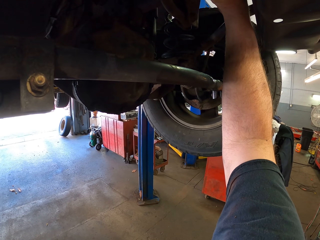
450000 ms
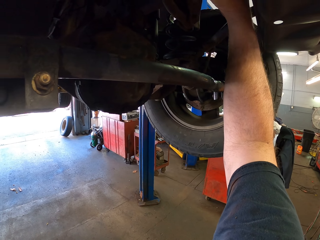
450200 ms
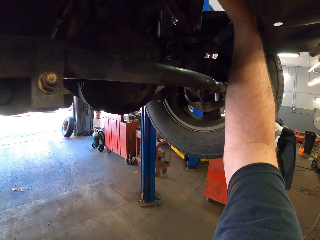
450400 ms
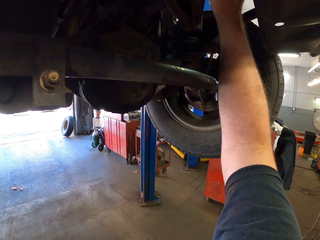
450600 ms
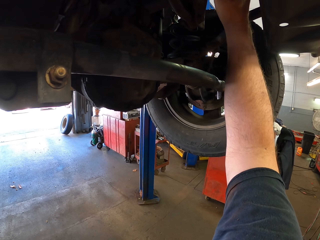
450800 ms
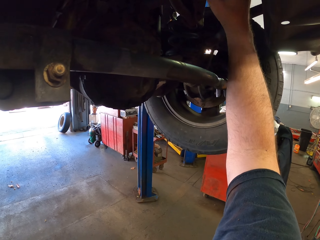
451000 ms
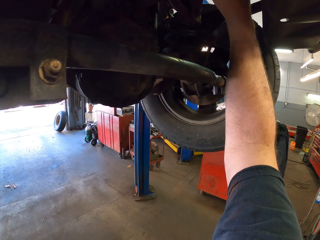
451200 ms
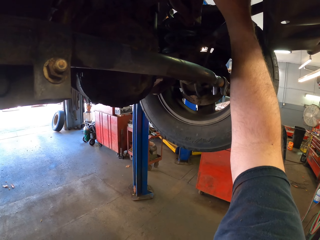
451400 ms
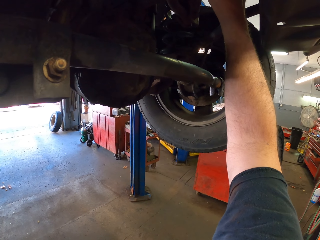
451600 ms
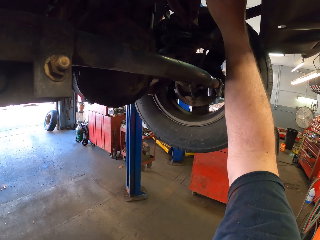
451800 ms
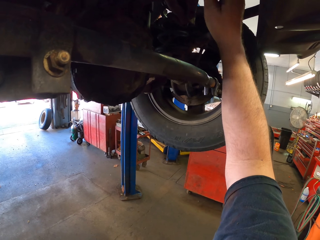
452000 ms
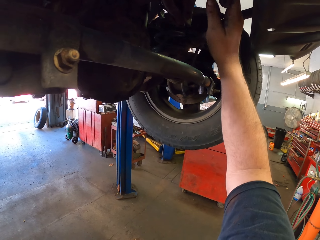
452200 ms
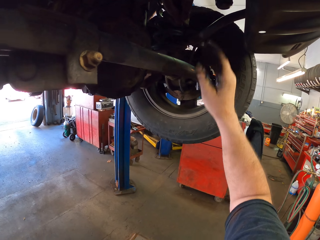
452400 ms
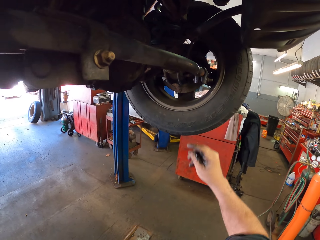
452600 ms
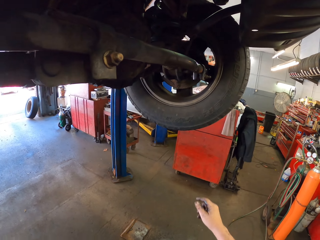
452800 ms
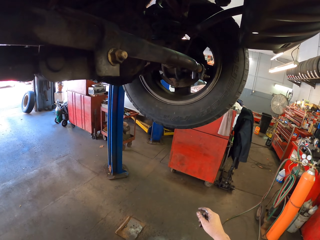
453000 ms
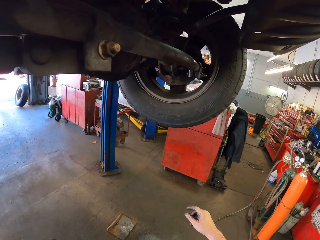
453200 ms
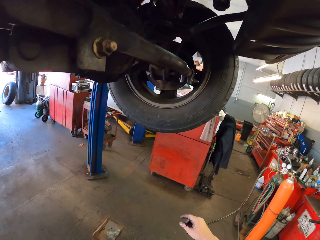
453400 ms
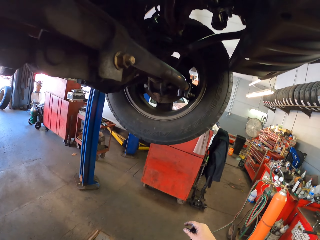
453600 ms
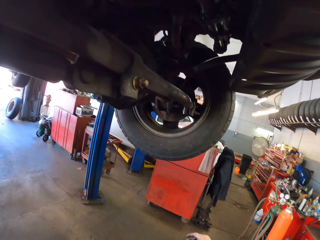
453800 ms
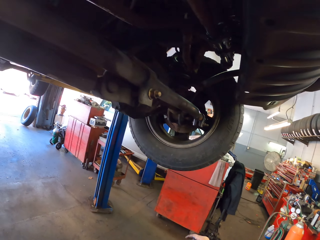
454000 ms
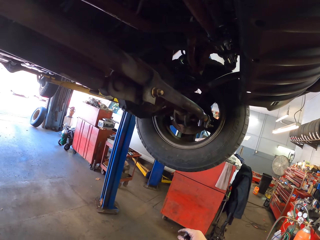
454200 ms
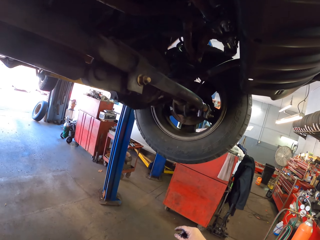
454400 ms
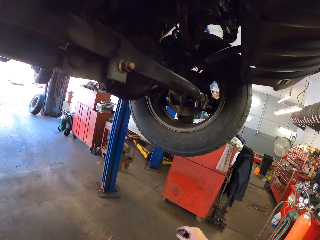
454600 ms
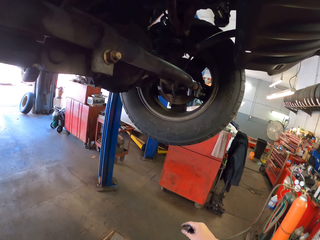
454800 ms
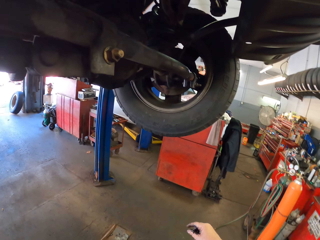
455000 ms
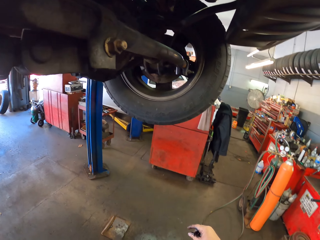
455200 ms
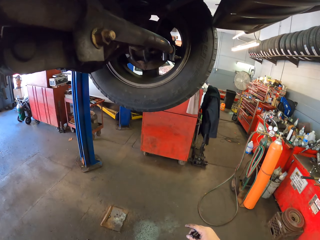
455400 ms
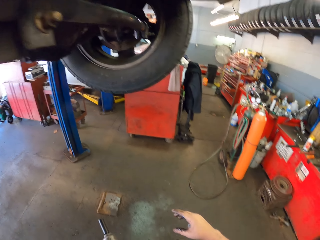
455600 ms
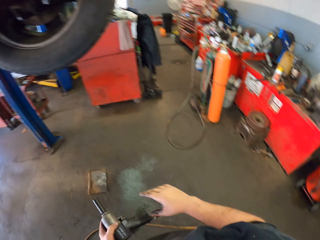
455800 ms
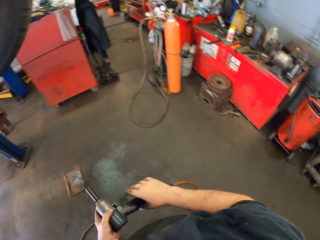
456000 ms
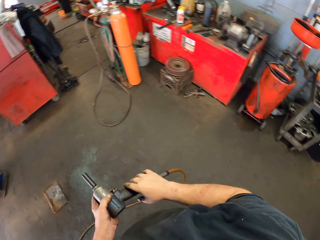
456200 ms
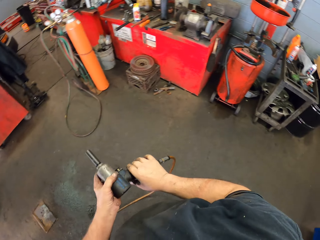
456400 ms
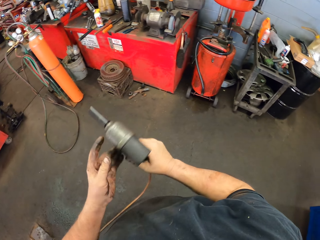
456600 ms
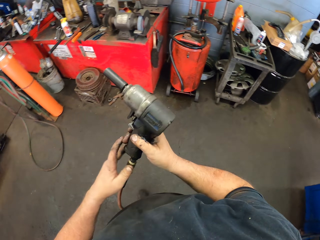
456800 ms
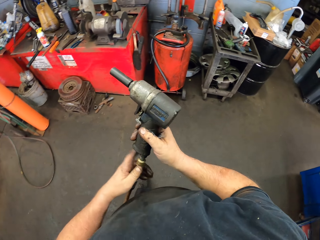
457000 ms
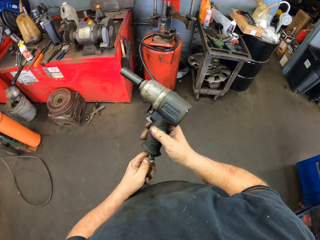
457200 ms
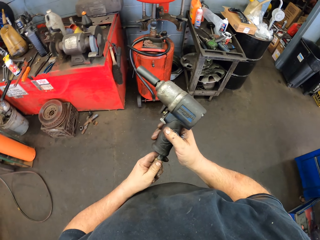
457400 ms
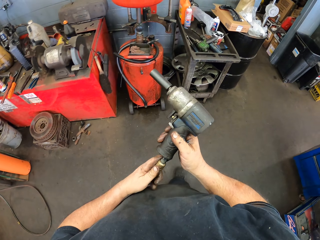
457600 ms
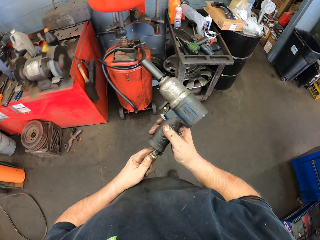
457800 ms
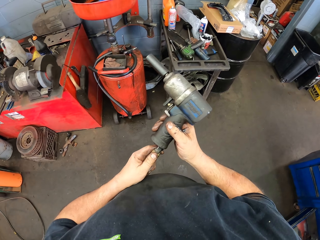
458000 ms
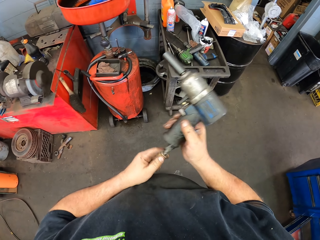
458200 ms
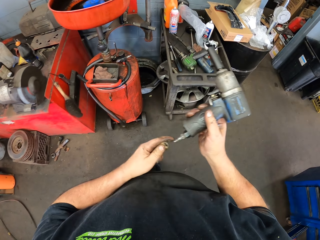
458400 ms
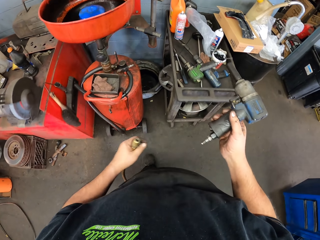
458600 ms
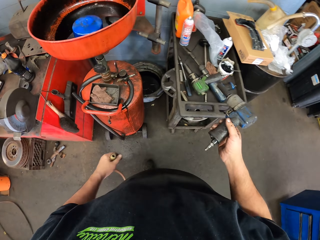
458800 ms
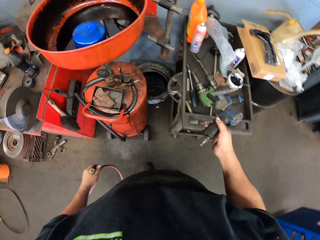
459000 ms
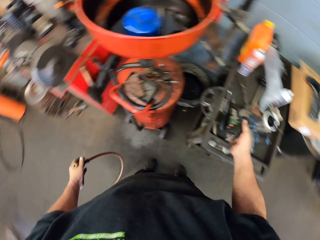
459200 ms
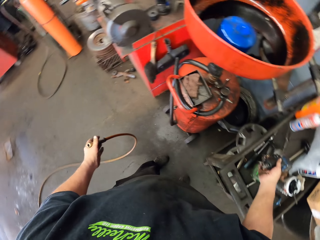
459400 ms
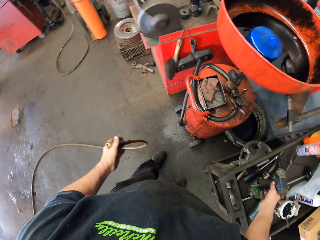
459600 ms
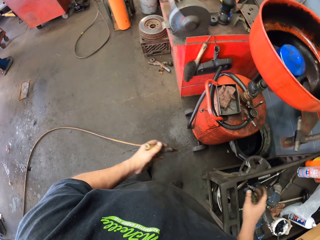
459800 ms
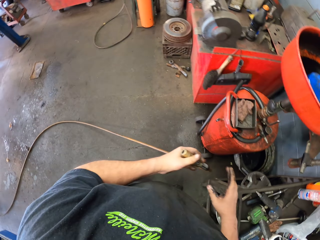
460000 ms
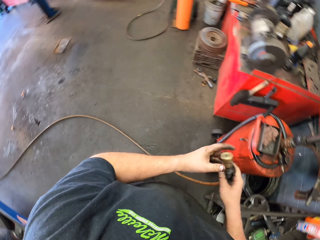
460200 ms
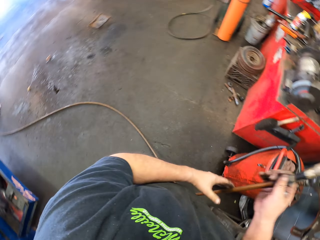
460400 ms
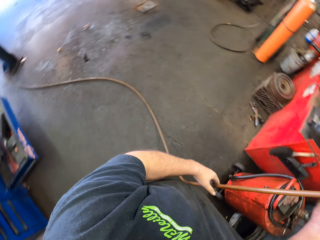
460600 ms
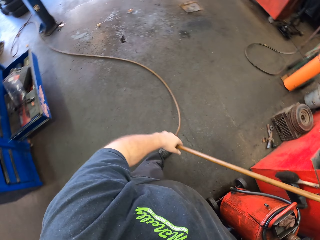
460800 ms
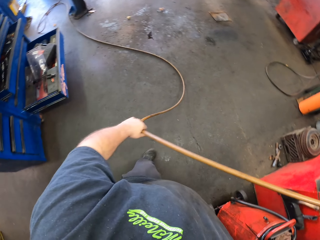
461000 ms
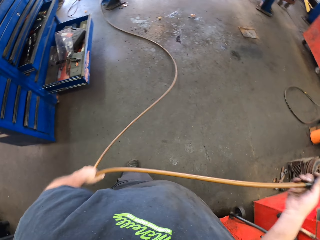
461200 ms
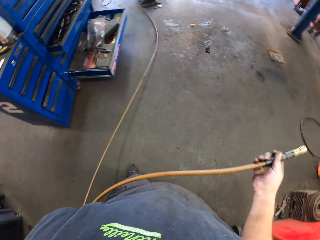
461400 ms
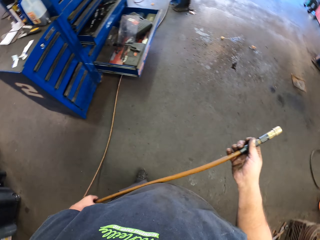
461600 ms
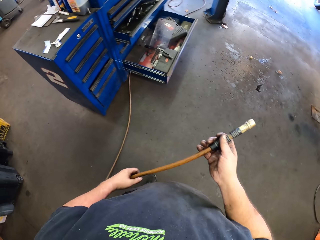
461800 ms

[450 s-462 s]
The camera wearer looks around. They pick up an impact wrench with the other hand. They pull a pipe and walk around. They put the impact wrench on the trolley. They pull the pipe.

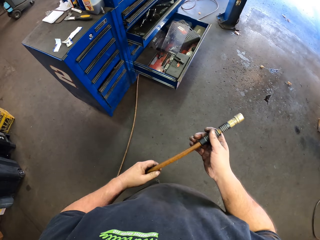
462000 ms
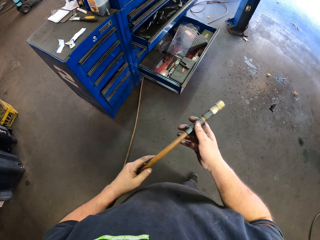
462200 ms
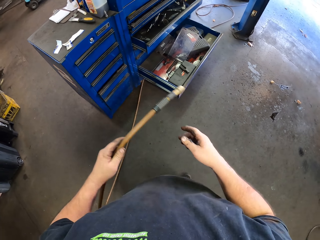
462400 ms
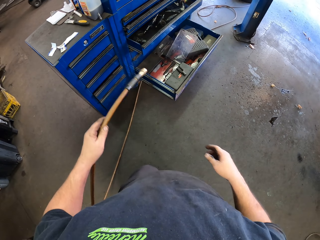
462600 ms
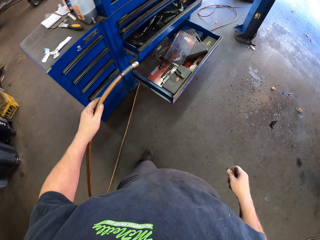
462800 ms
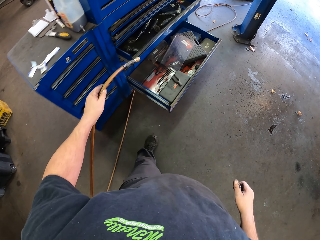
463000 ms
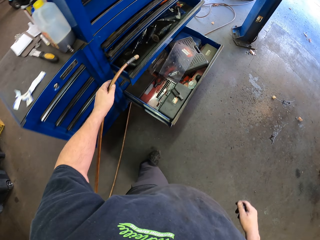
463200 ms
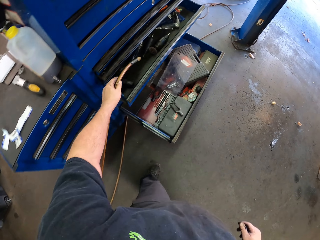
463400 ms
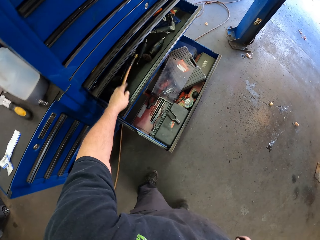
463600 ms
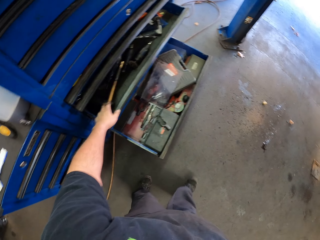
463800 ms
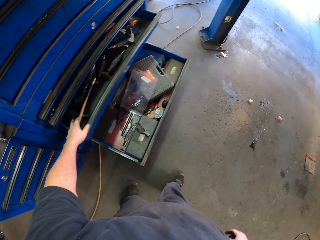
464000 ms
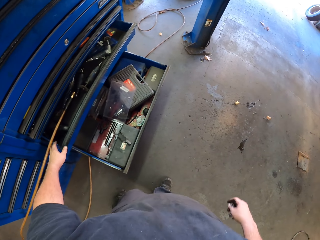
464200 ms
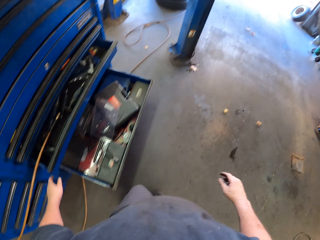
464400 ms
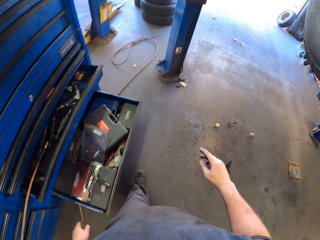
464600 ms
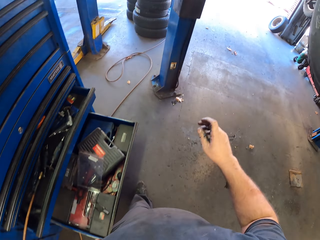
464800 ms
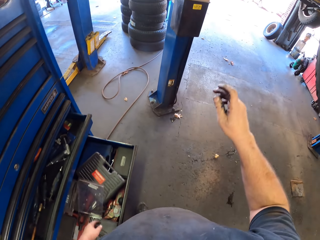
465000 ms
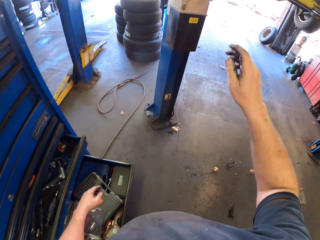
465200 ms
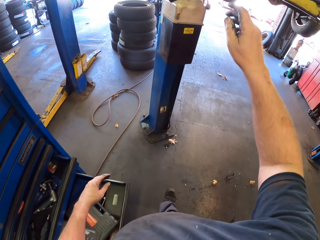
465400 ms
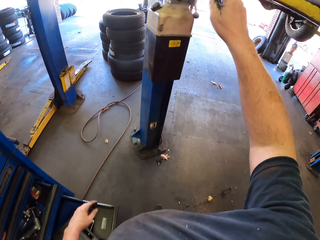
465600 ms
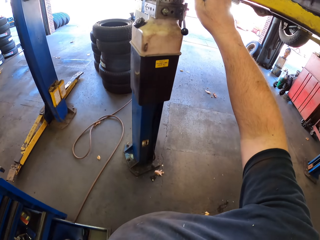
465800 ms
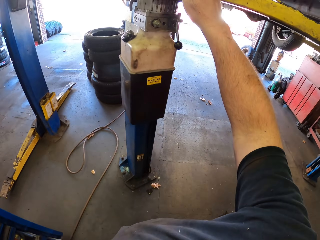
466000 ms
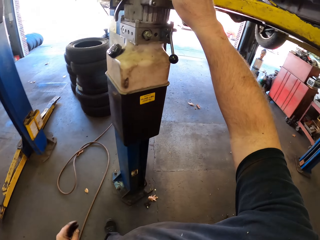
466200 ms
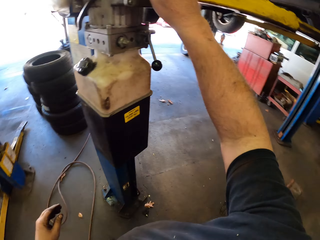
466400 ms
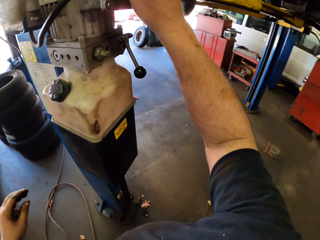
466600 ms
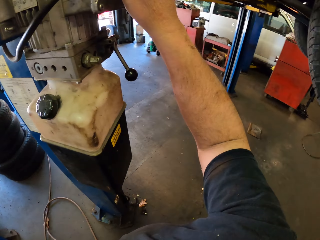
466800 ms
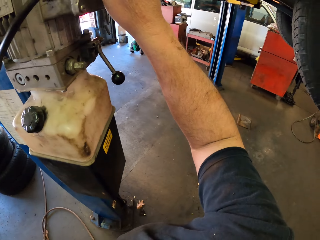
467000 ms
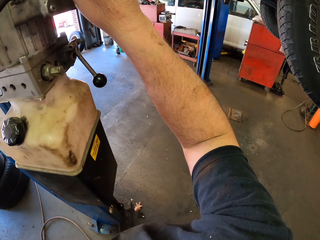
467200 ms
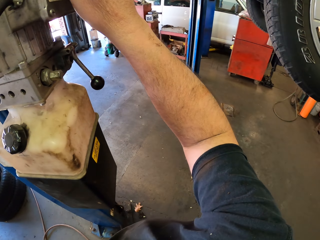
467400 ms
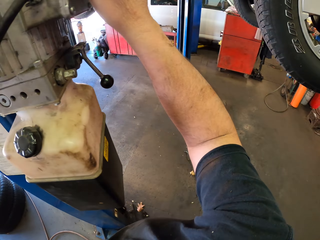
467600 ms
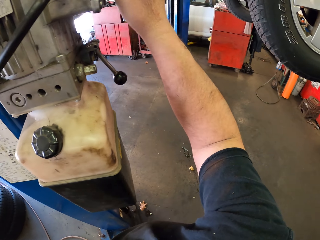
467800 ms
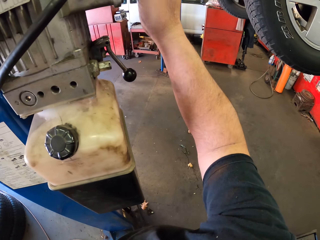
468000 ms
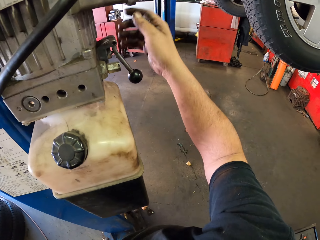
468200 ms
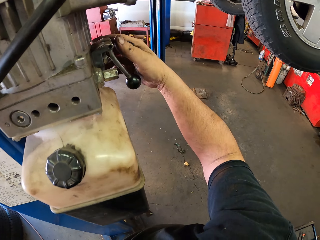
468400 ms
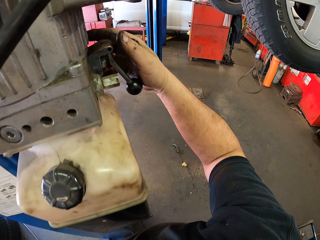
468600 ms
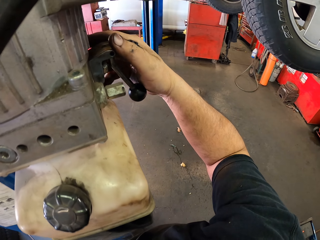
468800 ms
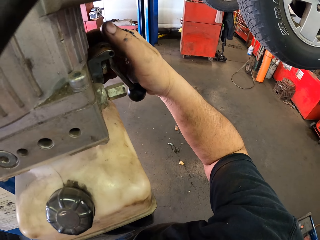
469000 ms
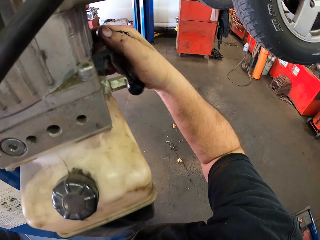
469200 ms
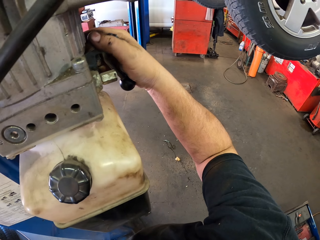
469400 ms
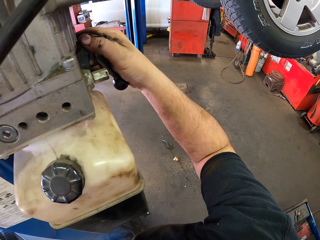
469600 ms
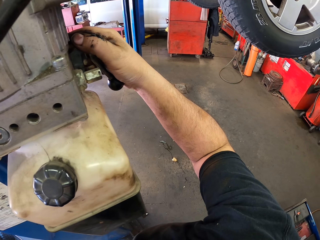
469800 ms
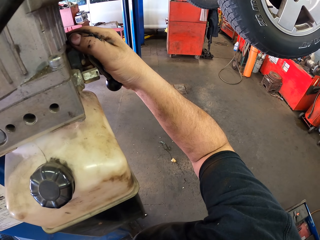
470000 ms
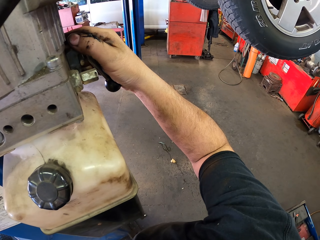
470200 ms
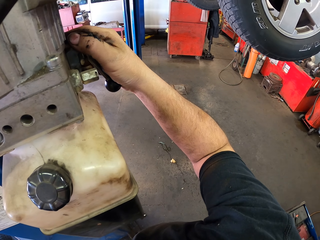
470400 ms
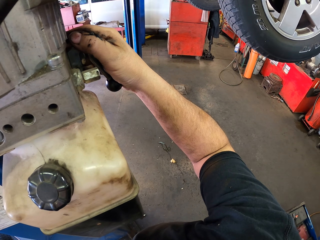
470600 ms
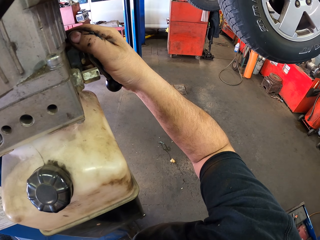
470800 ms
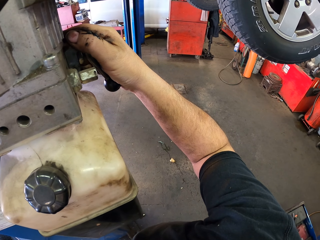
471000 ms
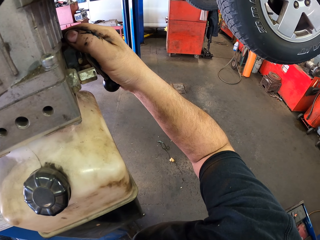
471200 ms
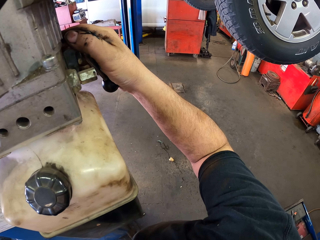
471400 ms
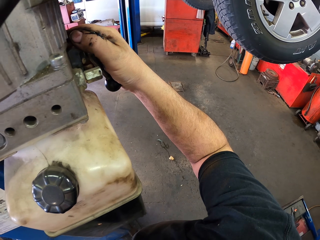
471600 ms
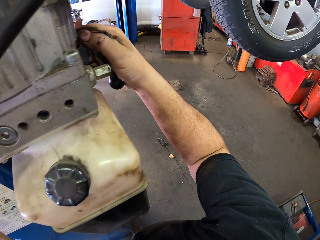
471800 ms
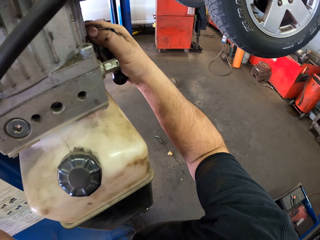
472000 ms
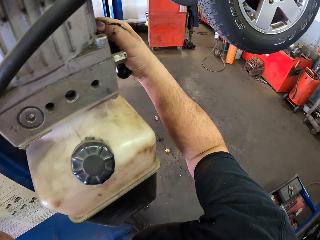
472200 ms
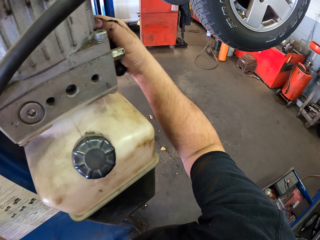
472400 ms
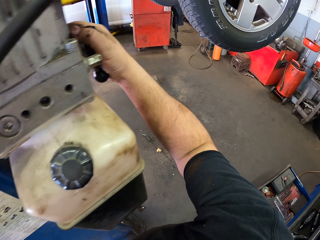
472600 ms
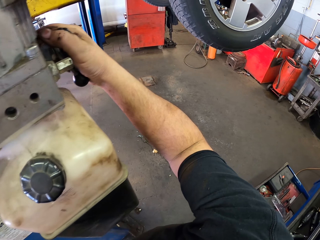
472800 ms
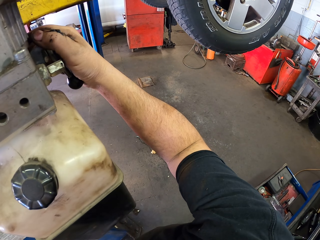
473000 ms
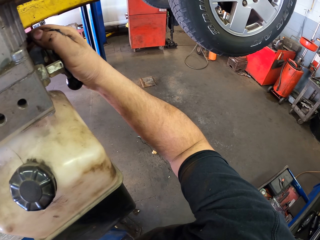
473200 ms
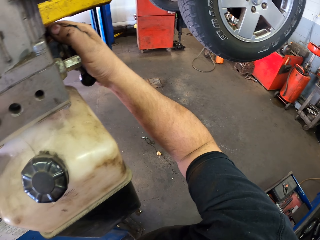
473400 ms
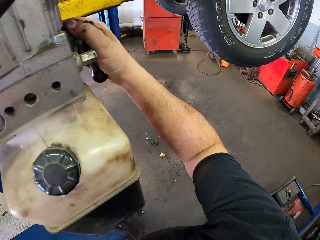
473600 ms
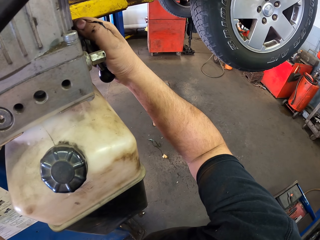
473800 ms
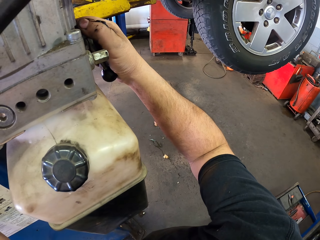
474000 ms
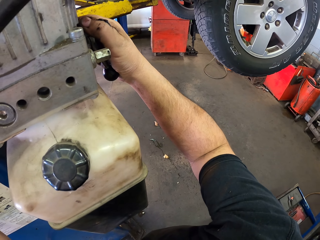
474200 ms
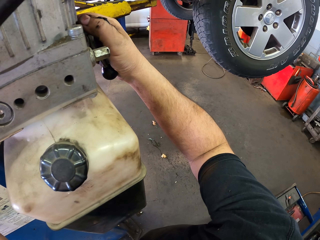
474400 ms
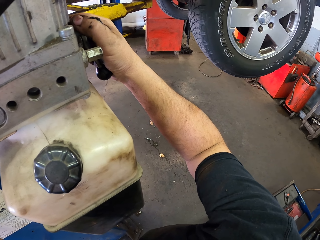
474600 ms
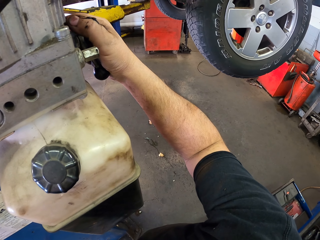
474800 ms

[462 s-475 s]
The camera wearer moves around. They put a pipe in a drawer. They walk around. They touch the car stand. They lower the vehicle downwards.
